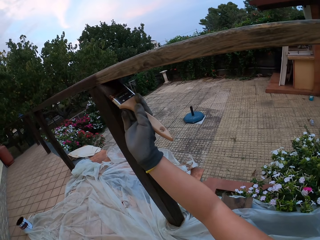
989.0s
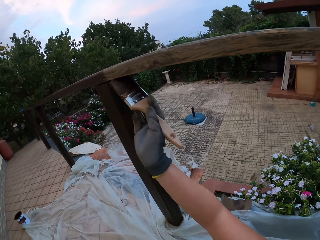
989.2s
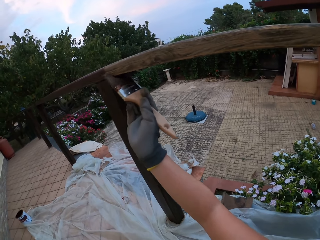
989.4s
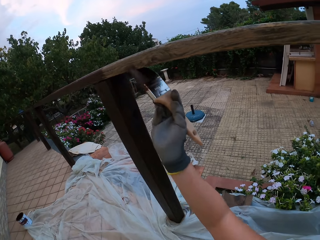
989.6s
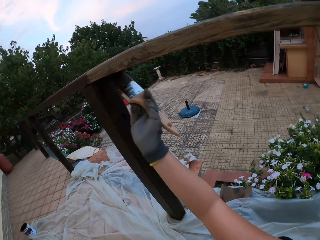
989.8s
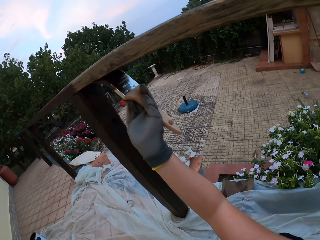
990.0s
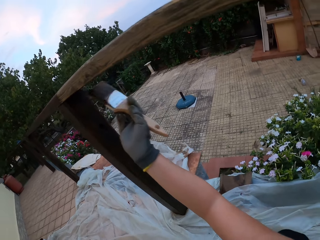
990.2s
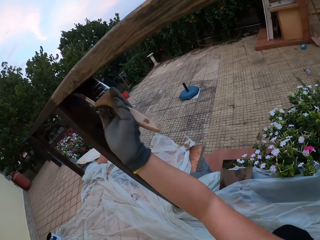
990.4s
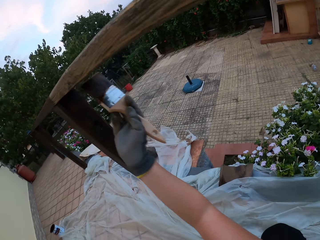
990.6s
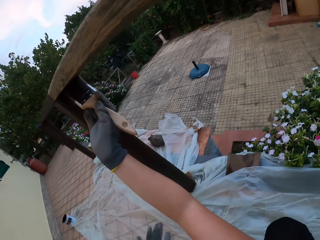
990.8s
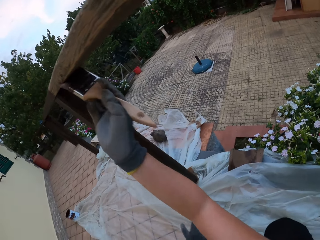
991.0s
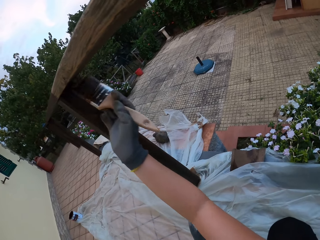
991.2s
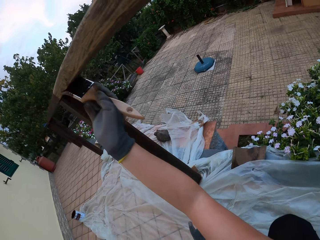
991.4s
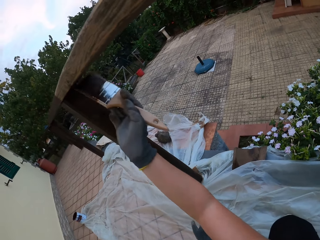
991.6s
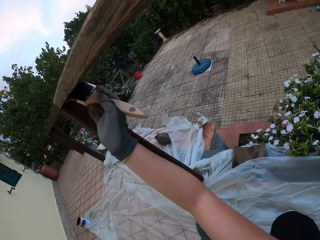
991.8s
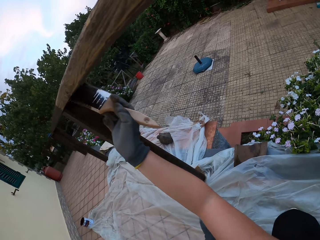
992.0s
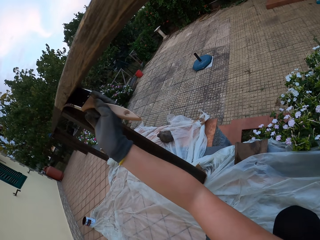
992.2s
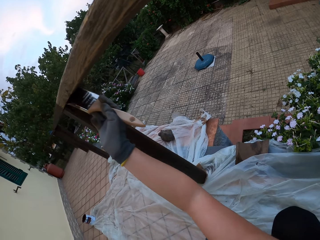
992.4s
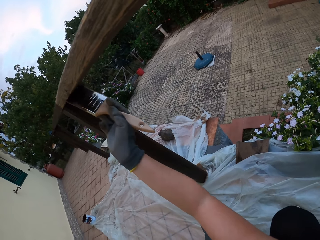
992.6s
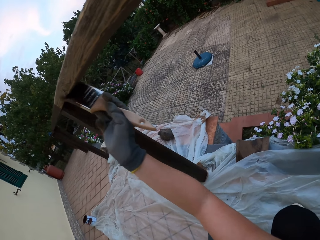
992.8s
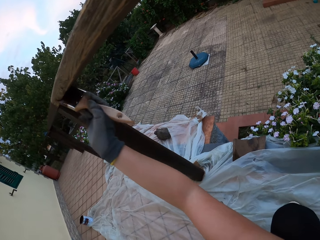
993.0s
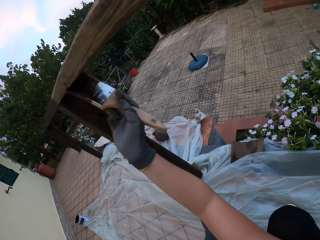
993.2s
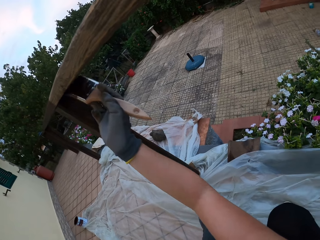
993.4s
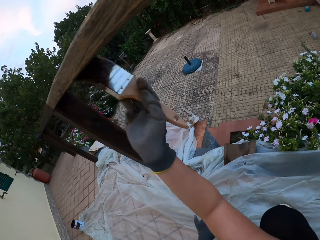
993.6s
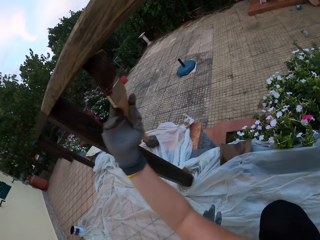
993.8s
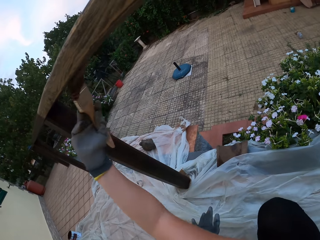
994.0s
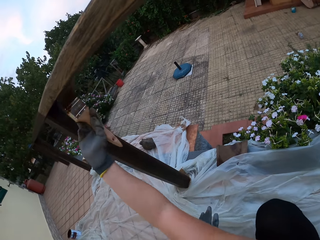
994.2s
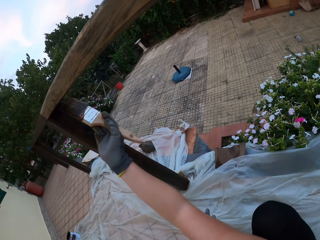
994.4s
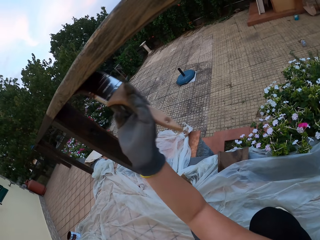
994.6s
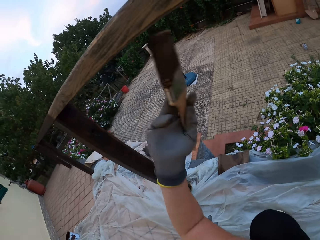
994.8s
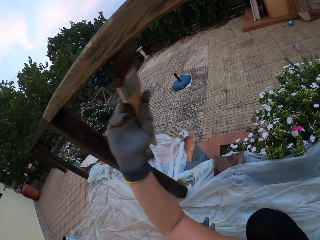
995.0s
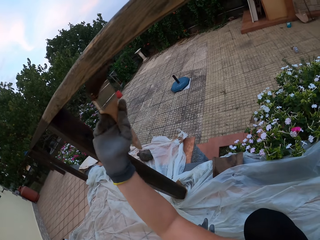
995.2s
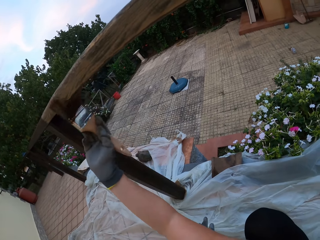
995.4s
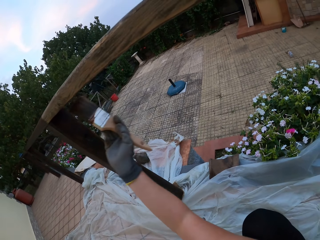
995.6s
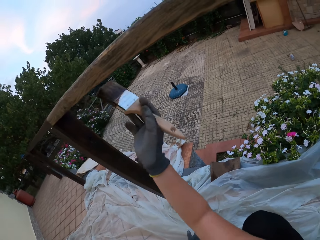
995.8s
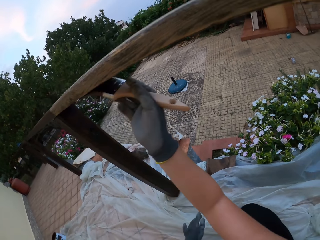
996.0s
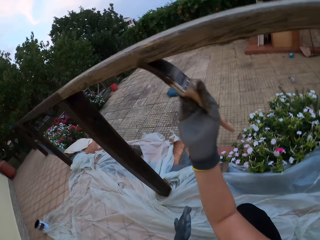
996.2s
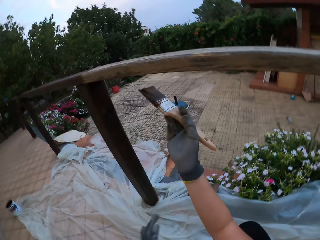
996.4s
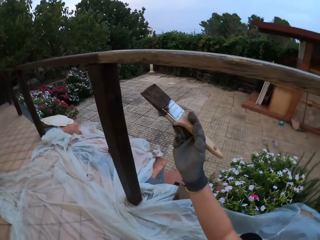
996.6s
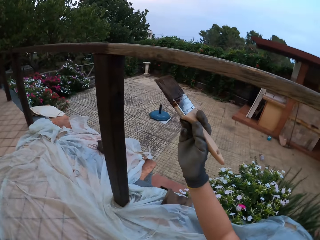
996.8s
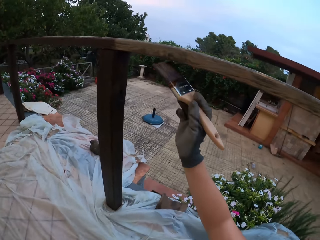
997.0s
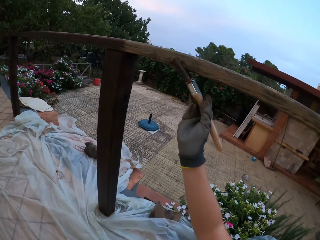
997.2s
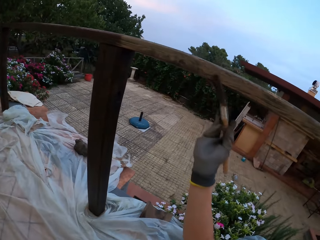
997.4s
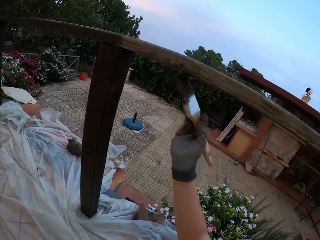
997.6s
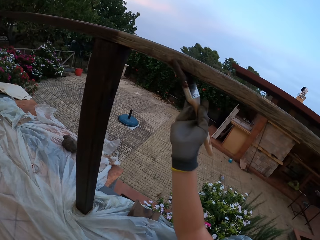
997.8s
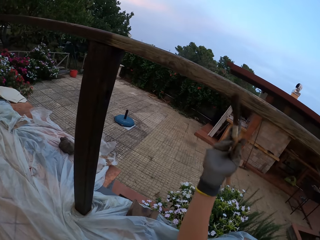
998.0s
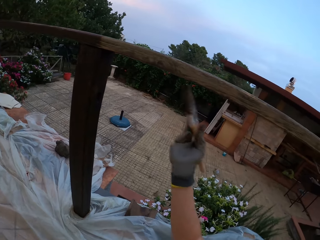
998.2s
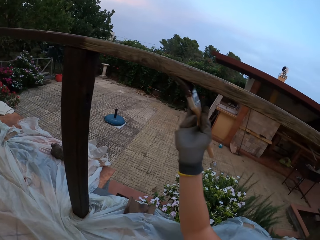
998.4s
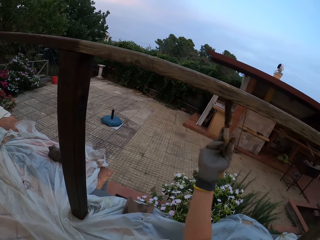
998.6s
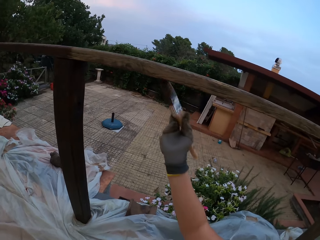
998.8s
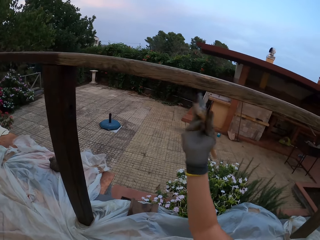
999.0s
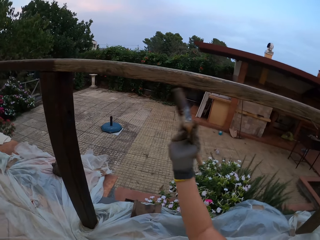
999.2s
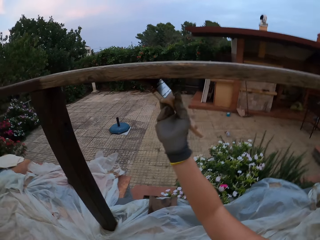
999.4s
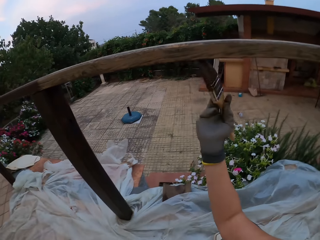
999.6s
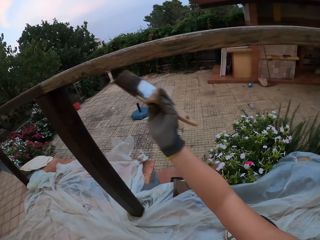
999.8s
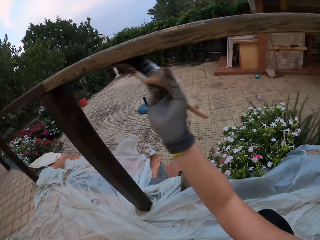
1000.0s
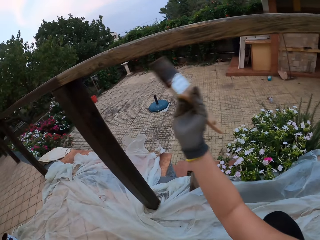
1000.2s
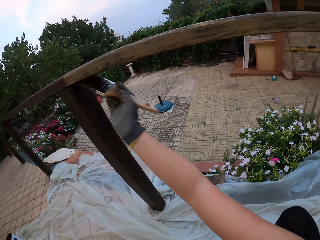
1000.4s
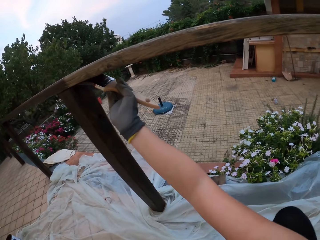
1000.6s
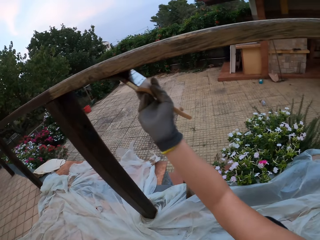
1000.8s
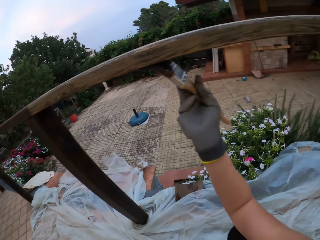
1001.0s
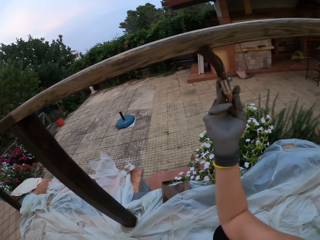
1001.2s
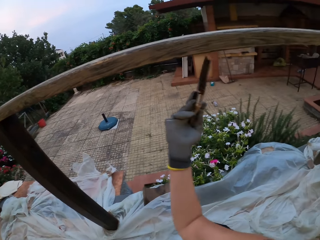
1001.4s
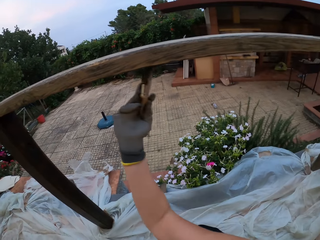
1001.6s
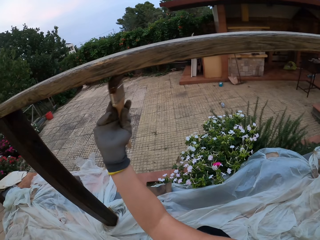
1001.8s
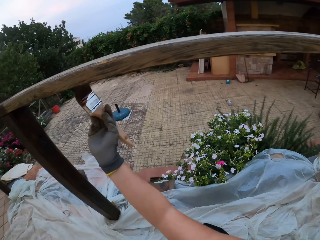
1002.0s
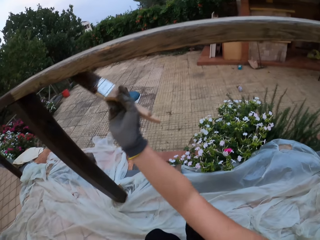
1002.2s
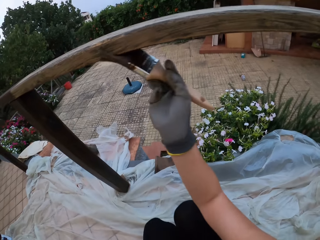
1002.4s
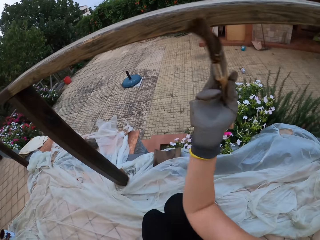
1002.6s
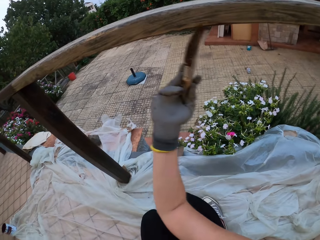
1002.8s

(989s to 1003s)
The camera wearer removes the paint brush from the wooden rail fence. They paint the wooden rail fence with the paint brush.

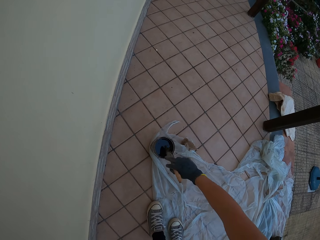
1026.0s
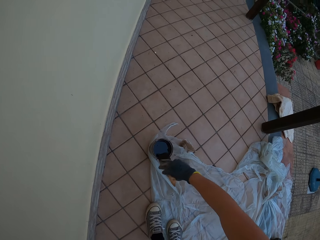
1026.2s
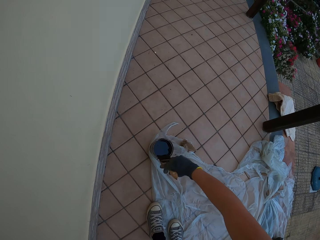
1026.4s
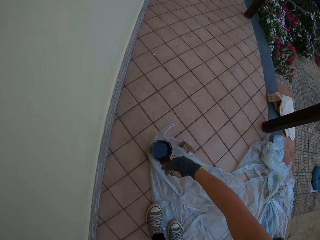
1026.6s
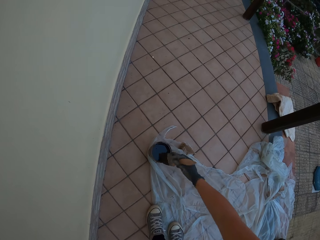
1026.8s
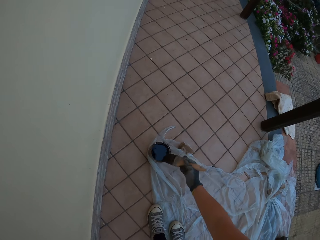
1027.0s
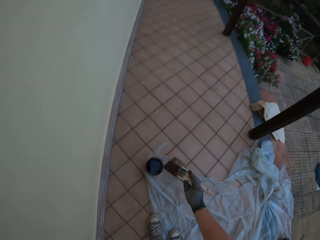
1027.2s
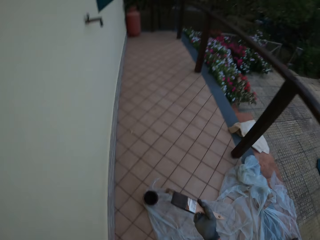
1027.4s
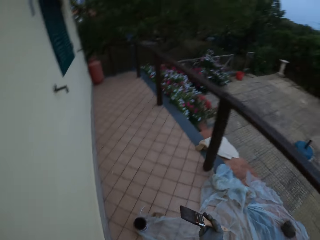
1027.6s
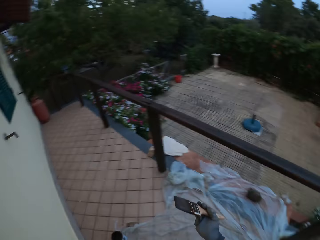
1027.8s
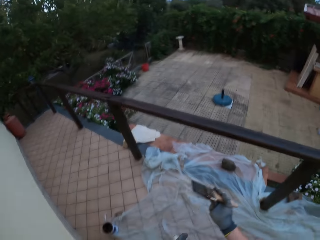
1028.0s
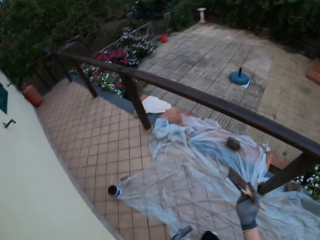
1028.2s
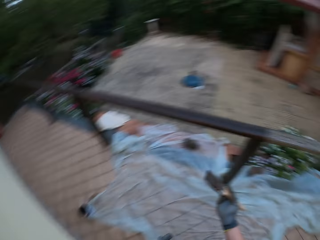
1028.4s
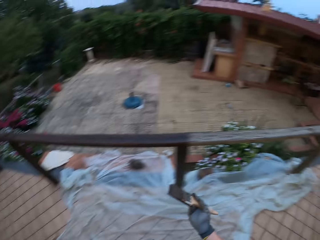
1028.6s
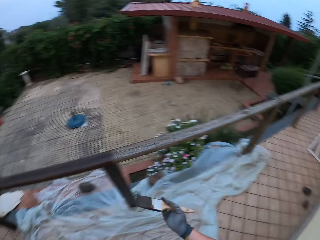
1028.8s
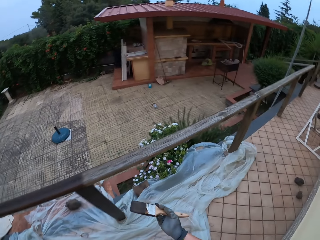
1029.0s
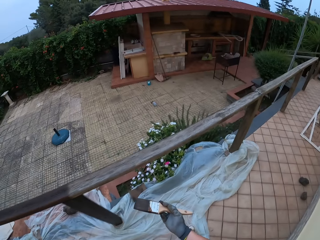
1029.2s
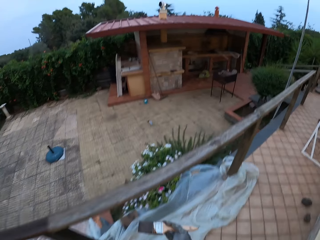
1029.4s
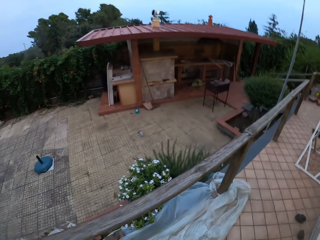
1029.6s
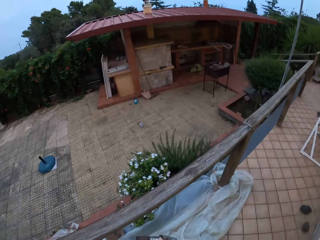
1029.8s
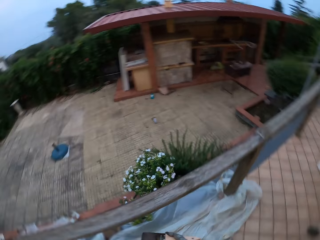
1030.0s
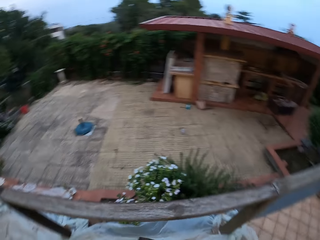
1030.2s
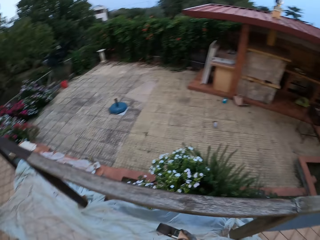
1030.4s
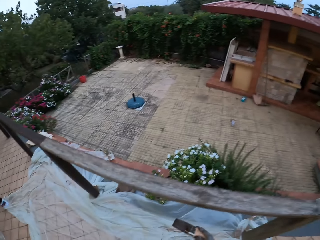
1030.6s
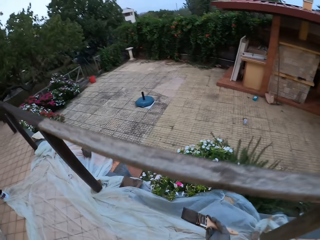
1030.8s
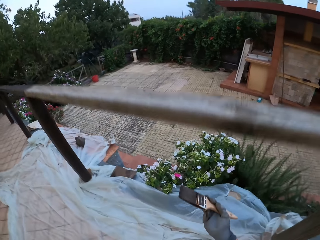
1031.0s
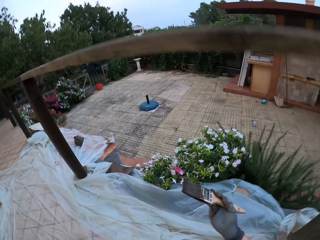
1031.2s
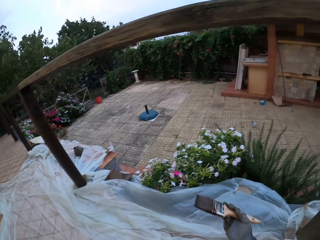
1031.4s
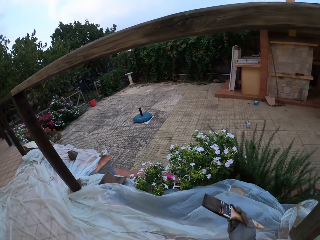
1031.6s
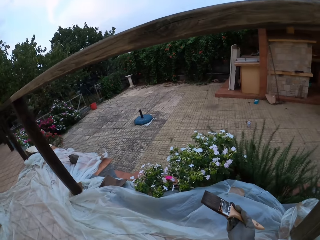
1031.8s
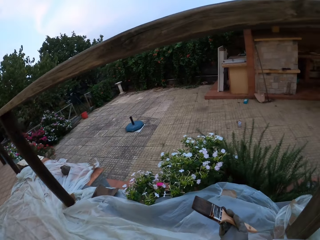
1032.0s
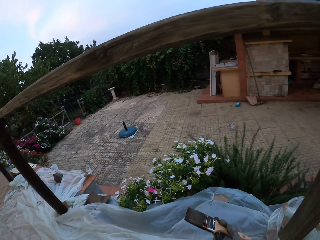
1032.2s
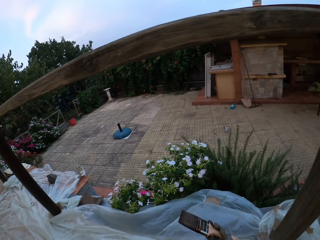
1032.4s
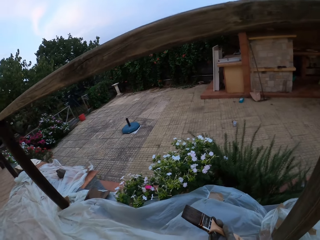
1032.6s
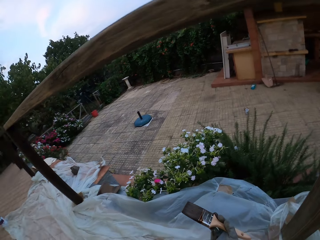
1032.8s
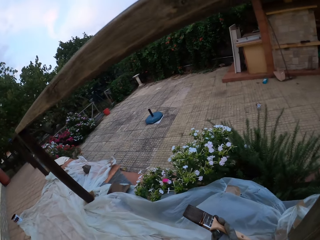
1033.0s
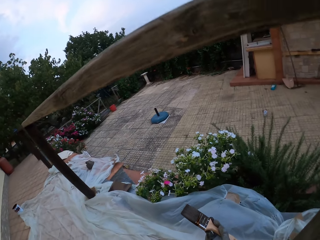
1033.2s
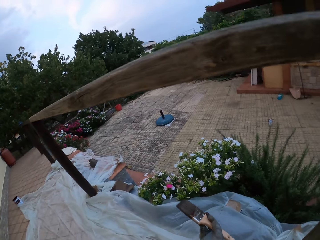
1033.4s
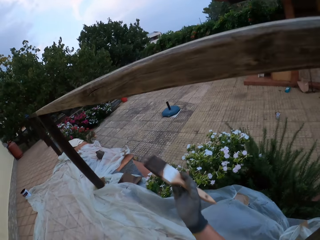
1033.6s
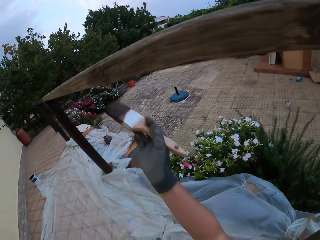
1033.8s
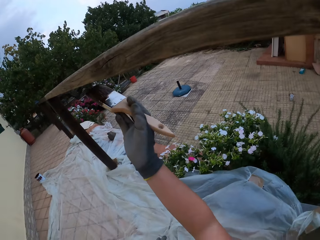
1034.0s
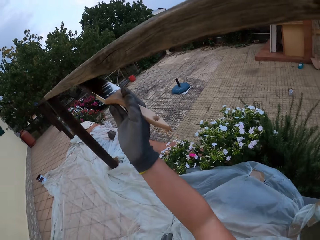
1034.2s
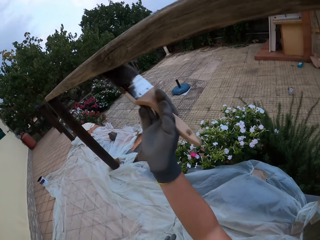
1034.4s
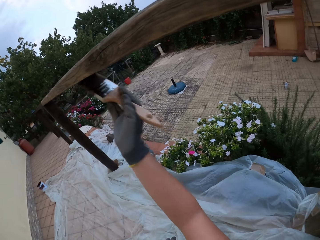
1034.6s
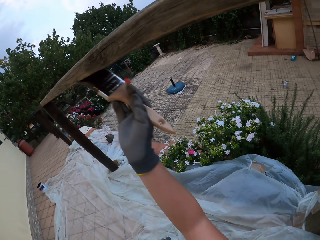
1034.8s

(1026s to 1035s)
The camera wearer looks around the compound. He walks to his right towards the wooden rail fence. He stares at the wooden rail fence. He paints under the wooden top rail with the paint brush in his gloved right hand.
